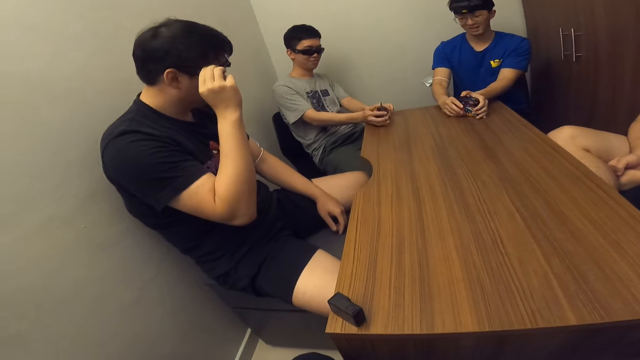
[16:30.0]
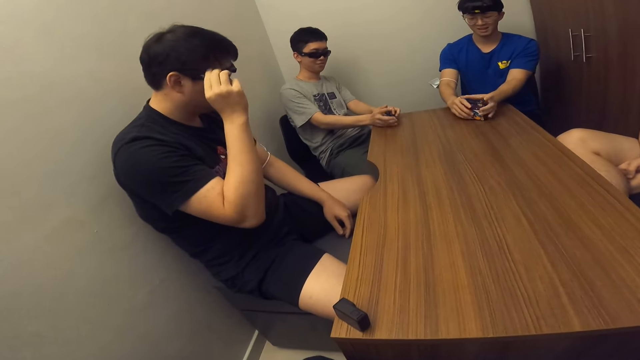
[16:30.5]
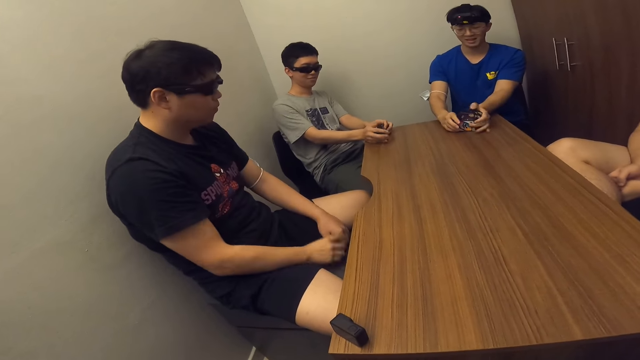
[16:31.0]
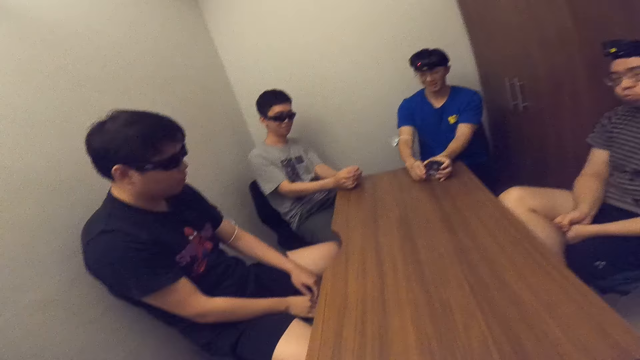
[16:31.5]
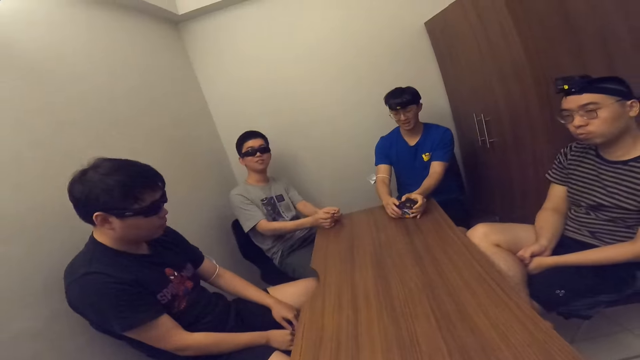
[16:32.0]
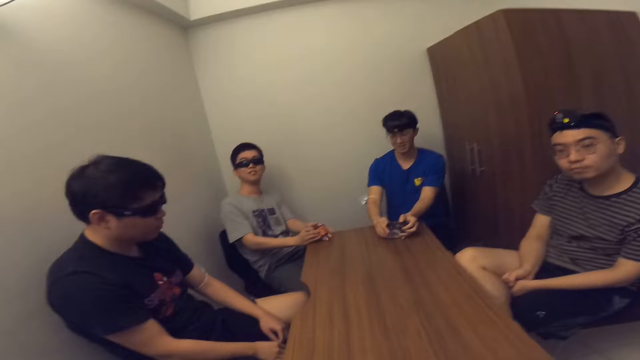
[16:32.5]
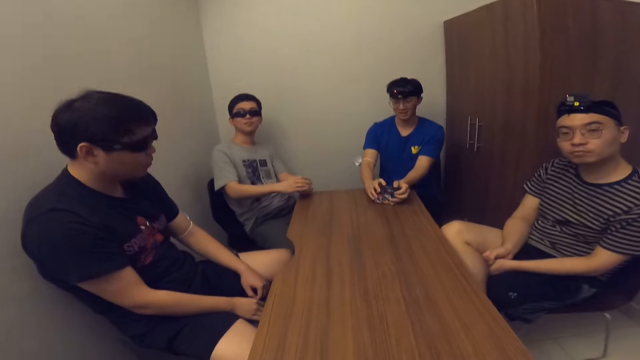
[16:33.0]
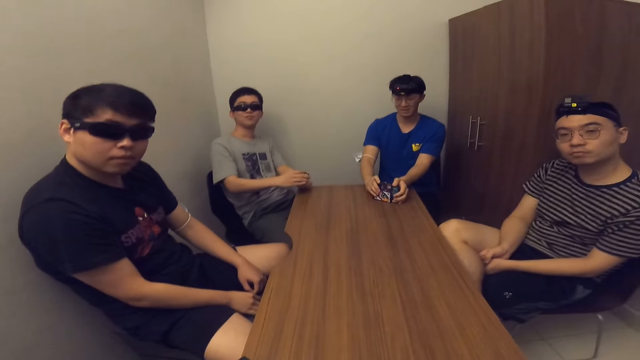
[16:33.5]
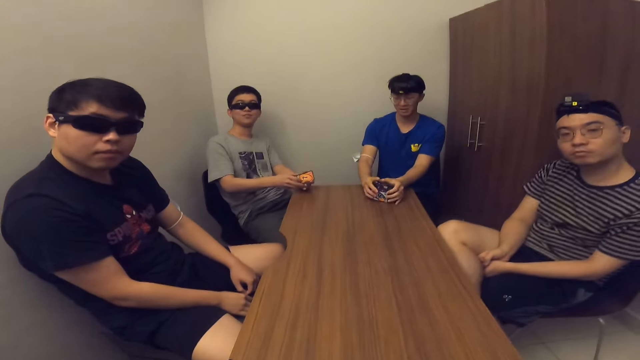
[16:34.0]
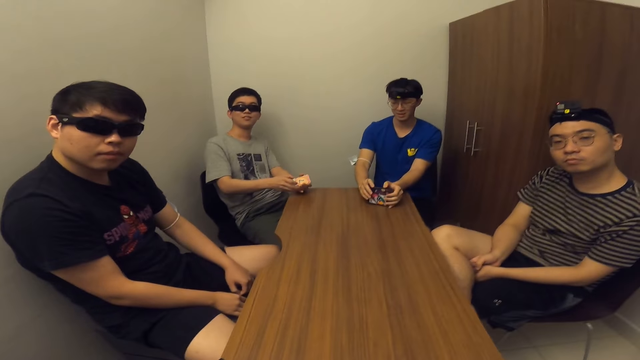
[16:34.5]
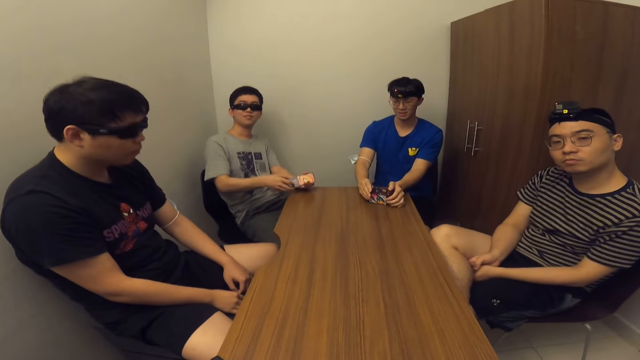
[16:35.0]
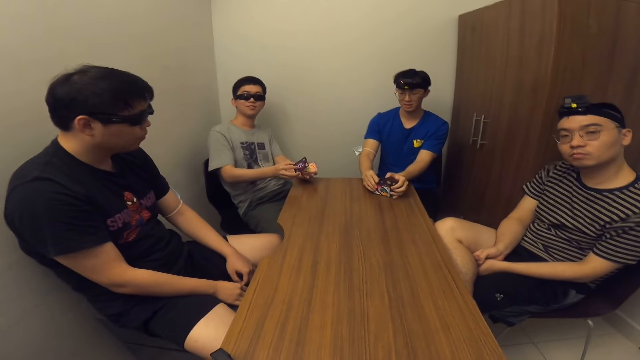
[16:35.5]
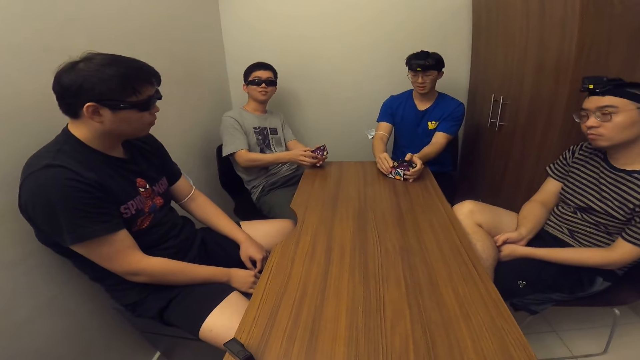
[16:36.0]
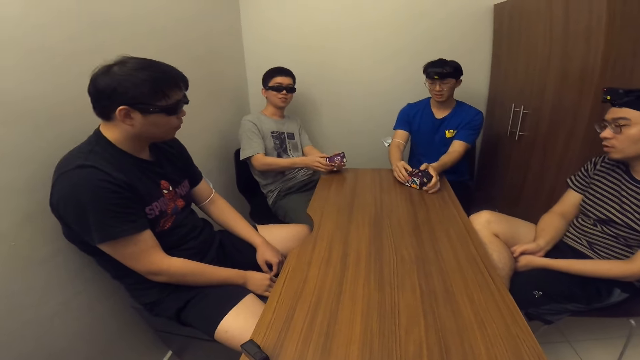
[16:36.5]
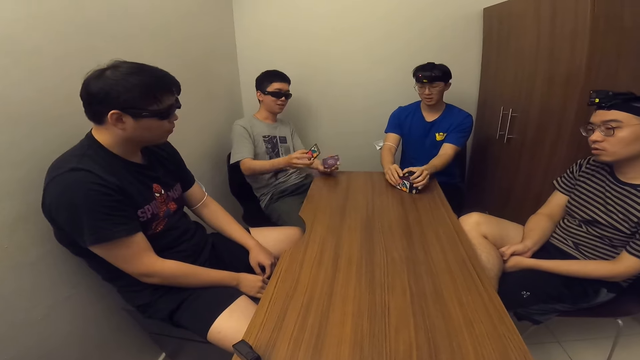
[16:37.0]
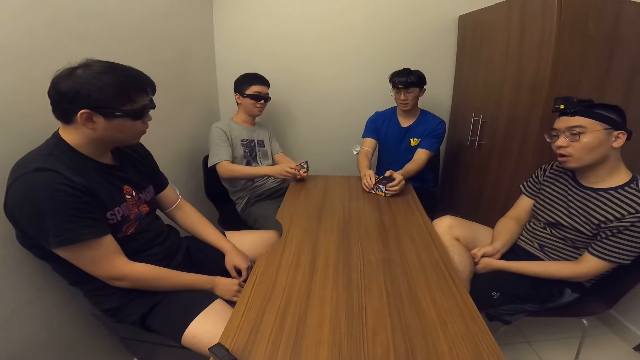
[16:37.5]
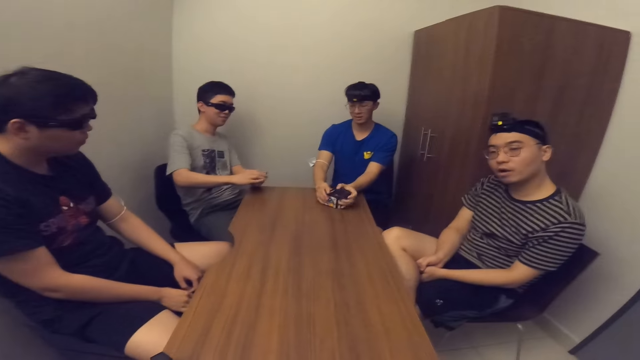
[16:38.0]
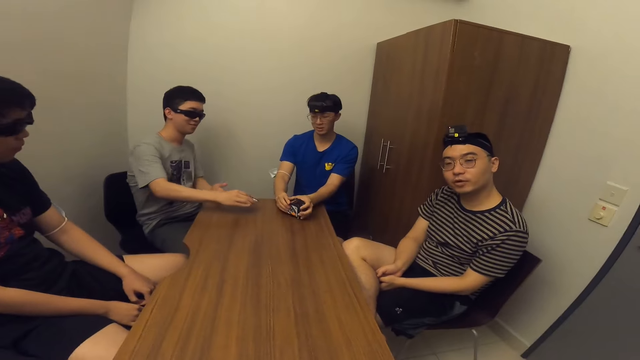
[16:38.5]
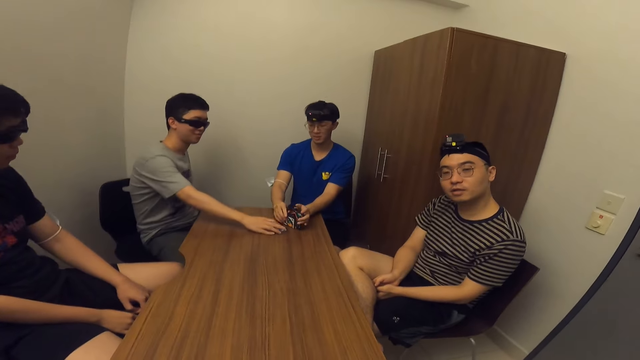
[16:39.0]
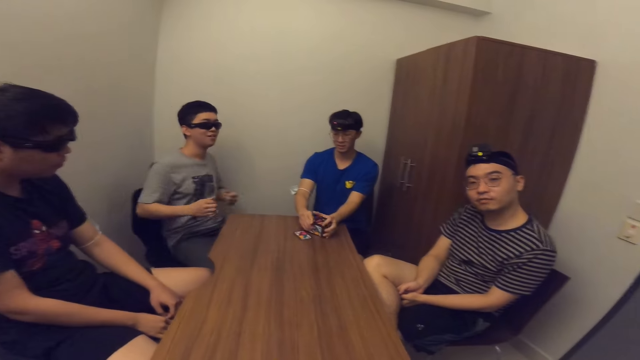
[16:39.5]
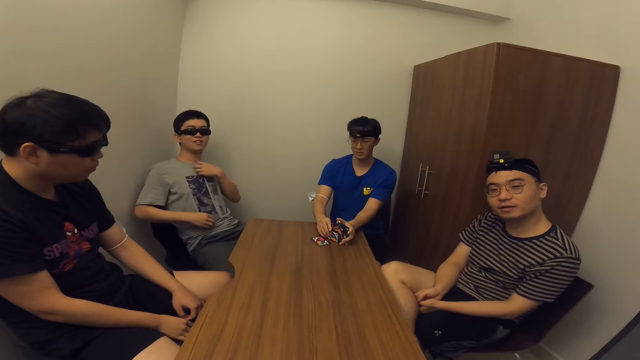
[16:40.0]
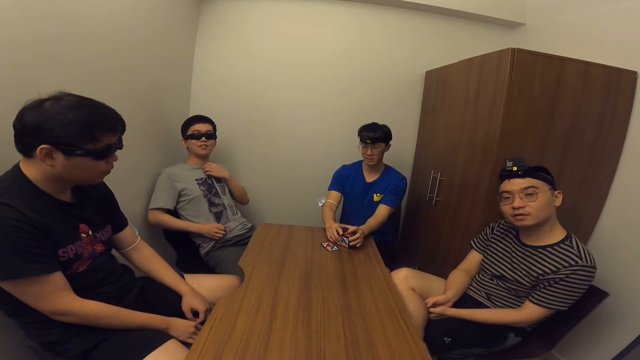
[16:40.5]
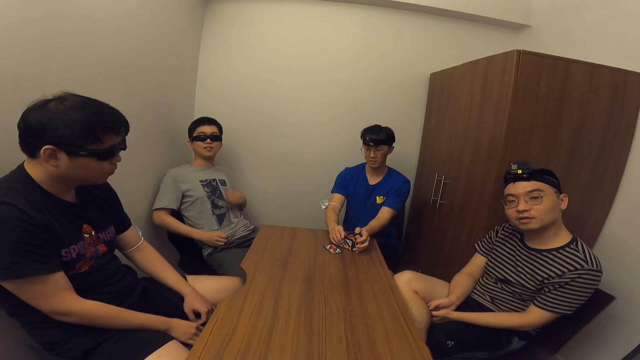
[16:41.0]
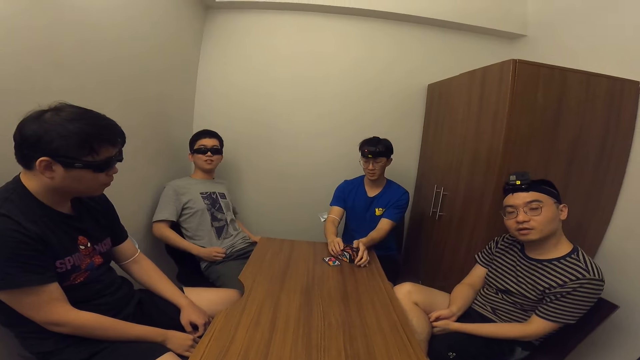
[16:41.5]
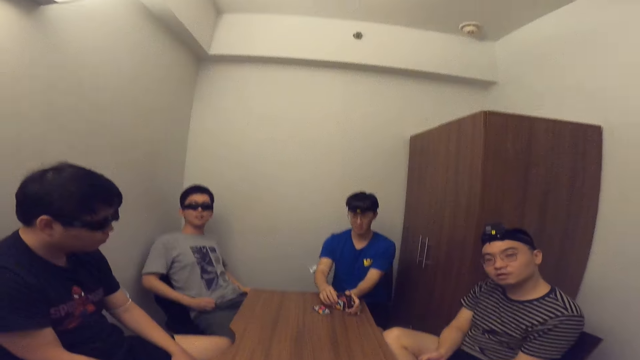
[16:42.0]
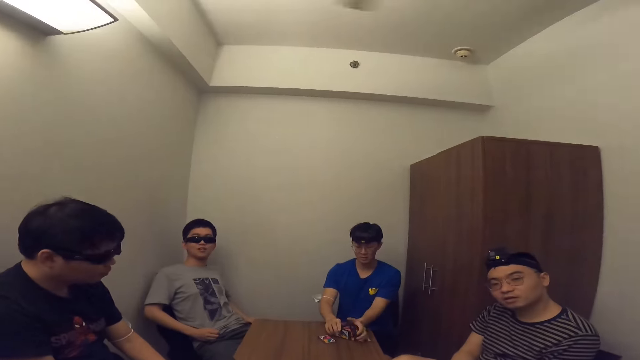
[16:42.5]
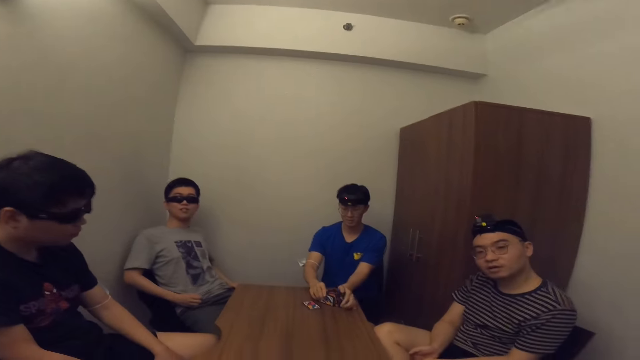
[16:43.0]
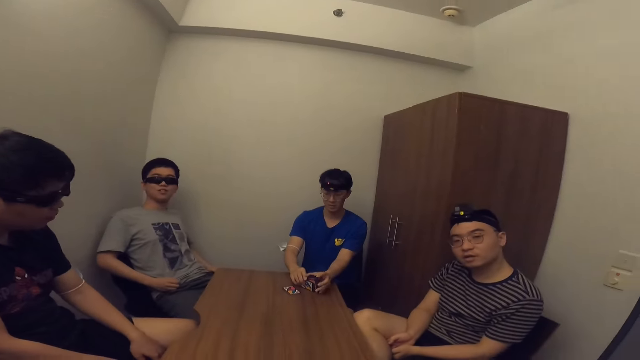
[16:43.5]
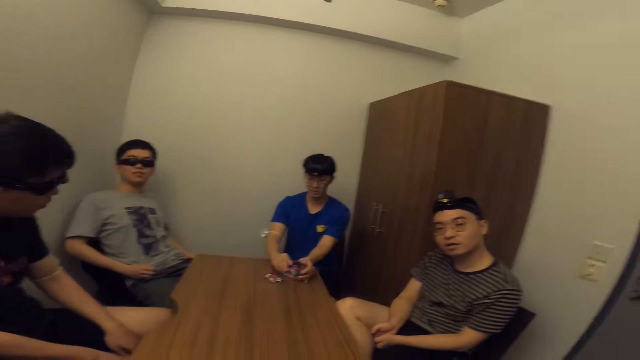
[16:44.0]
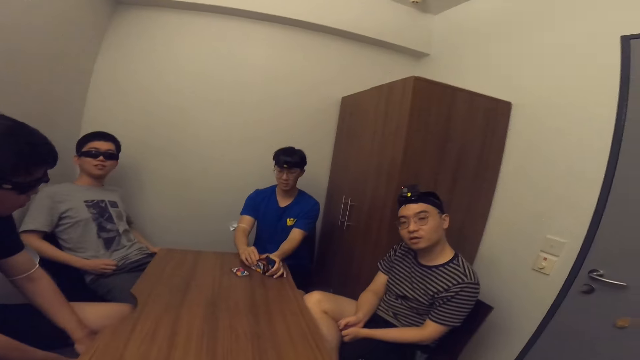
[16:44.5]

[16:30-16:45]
The man shuffles the cards with both hands. The camera wearer communicates with the man. The man drops the cards on the table with his right hand. Another man arranges the cards. The camera wearer communicates with the first man.

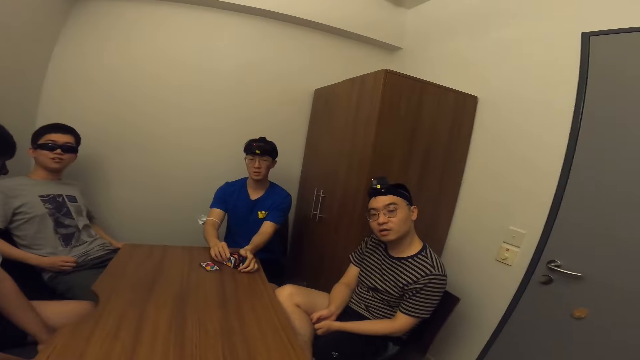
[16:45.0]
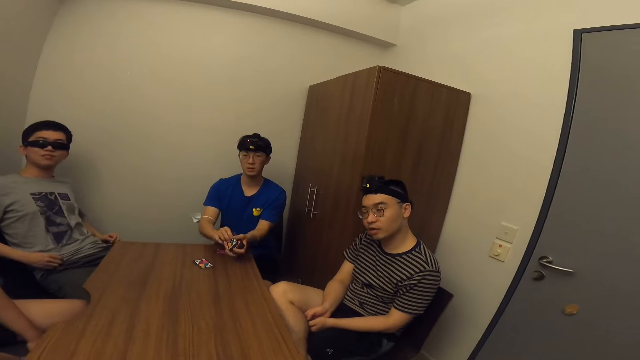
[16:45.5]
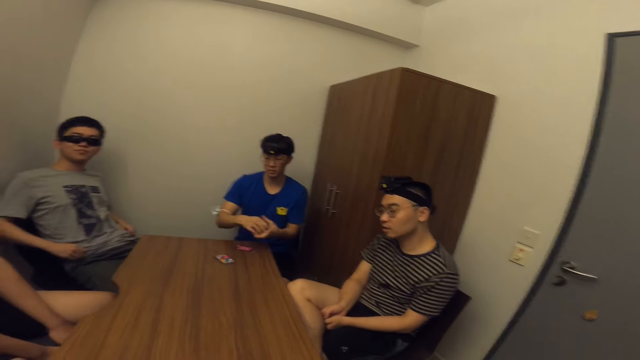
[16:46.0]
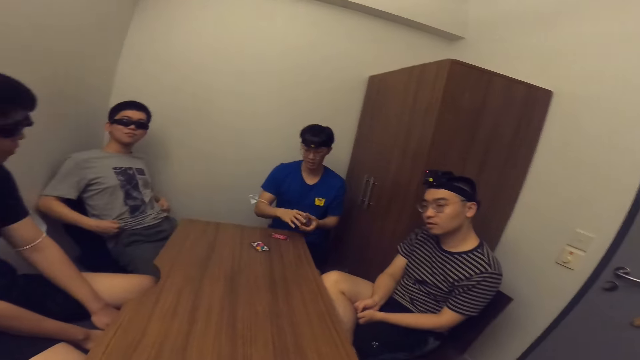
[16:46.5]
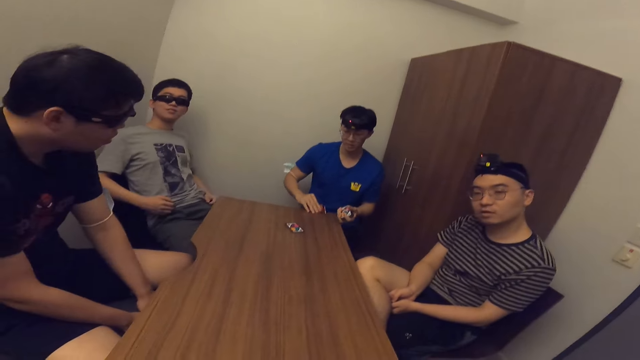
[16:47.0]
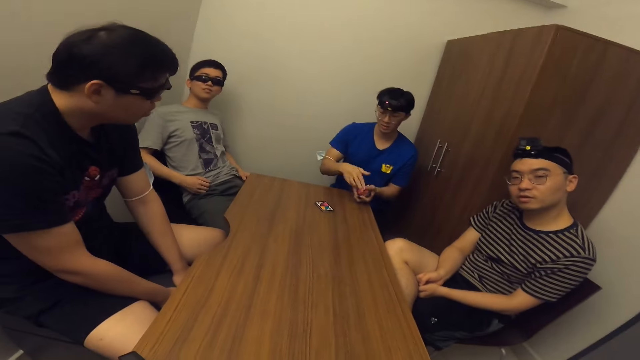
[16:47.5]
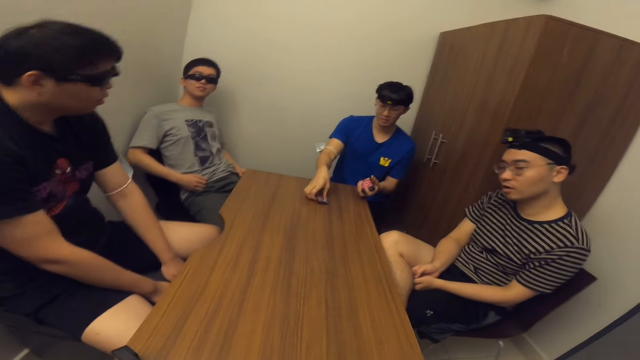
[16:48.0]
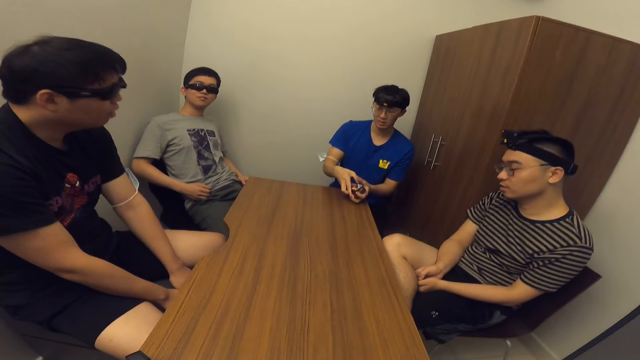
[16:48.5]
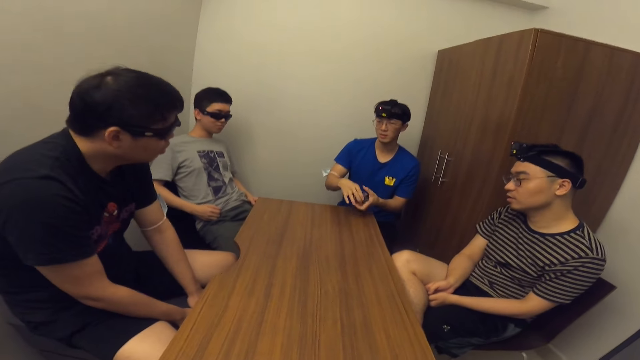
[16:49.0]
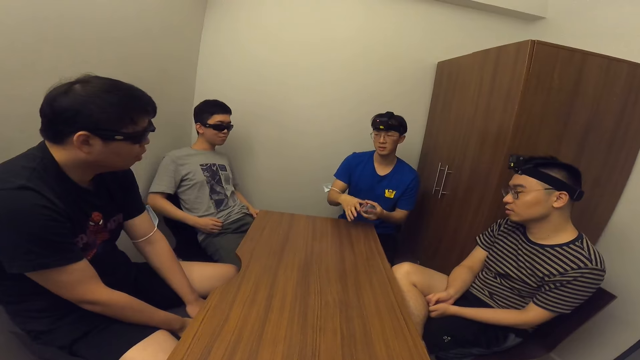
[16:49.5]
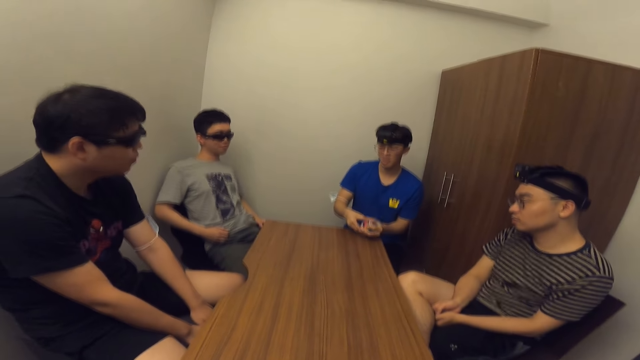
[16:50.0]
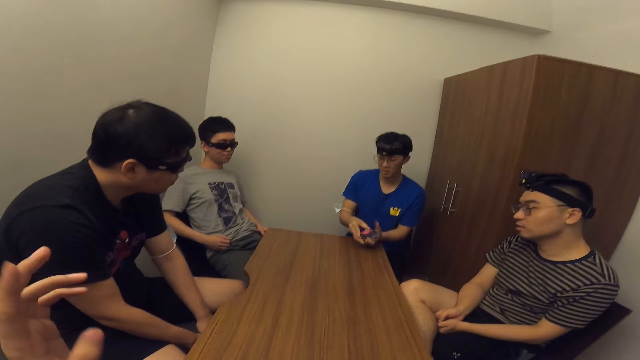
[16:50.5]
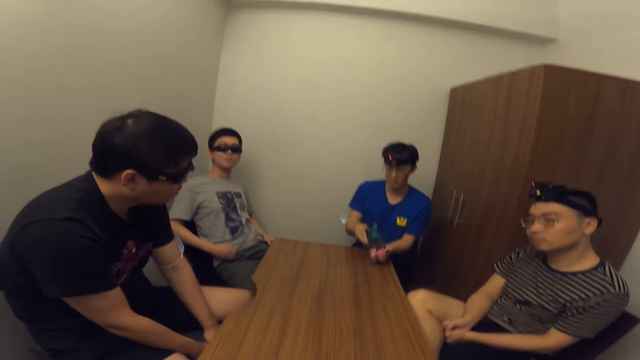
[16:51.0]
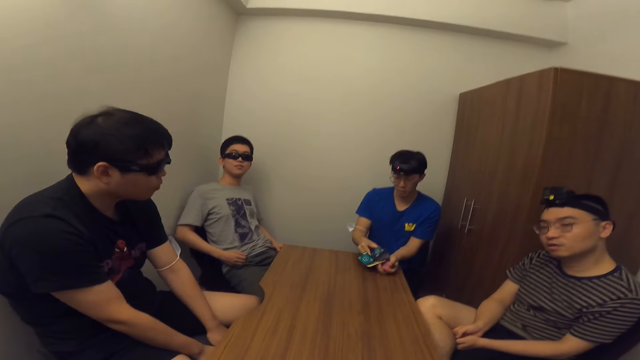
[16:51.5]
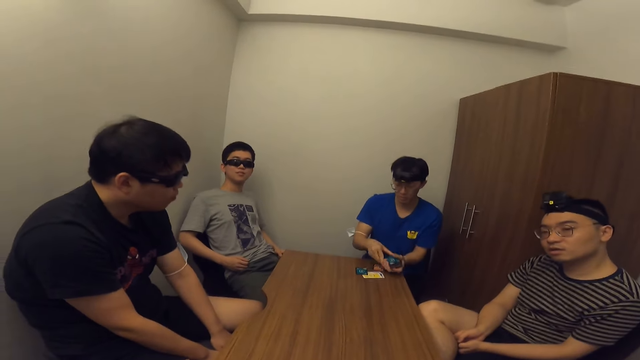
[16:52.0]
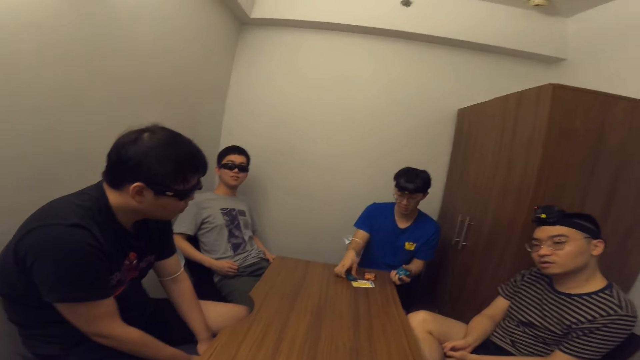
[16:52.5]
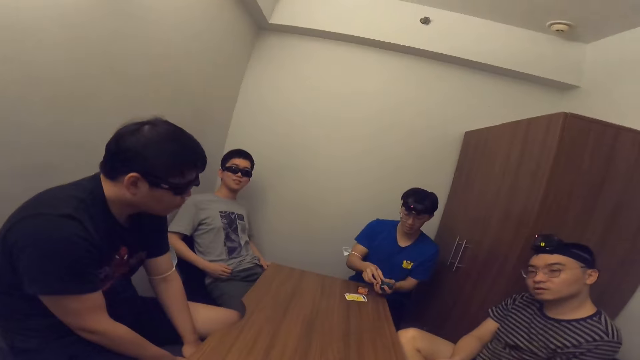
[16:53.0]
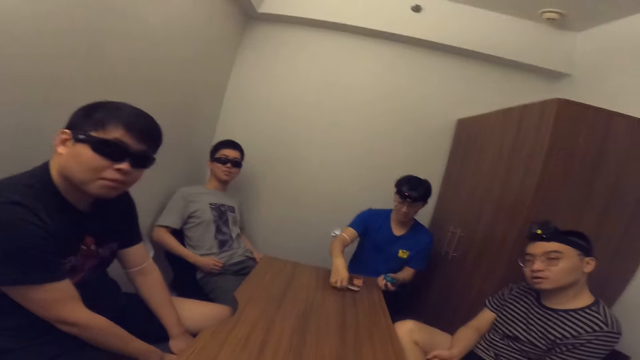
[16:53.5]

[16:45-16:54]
The man picks the cards from the table with his right hand, arranges the cards, and shuffles the cards with both hands.
